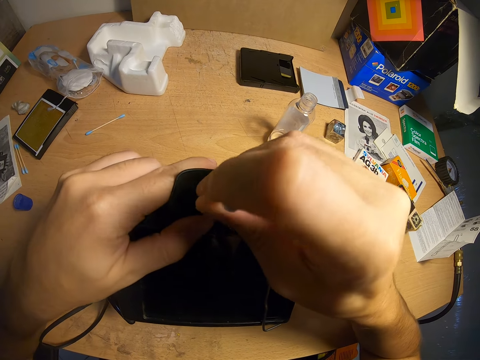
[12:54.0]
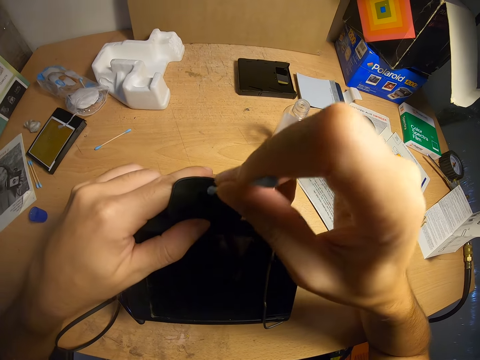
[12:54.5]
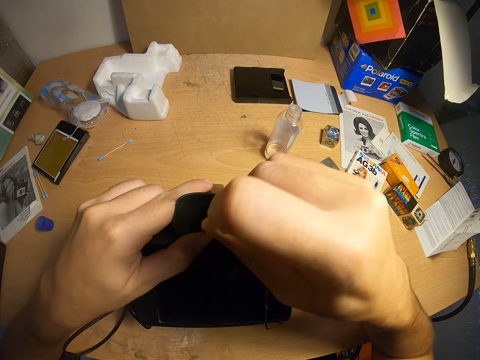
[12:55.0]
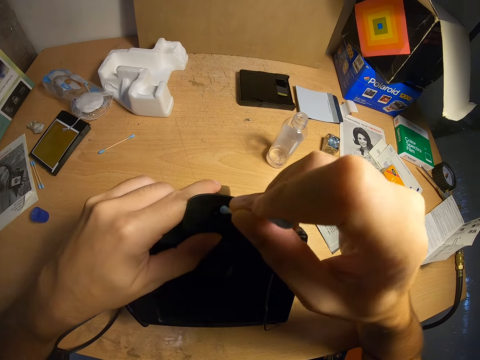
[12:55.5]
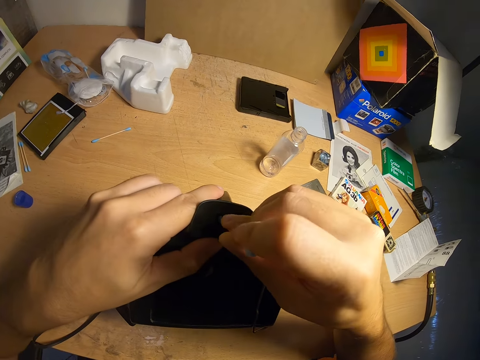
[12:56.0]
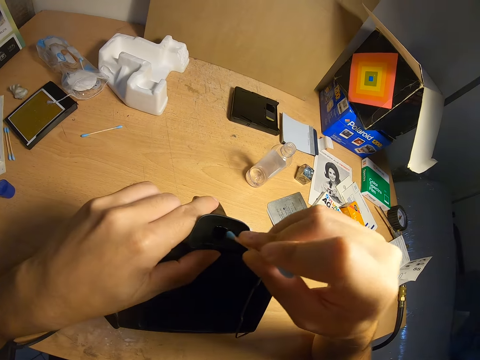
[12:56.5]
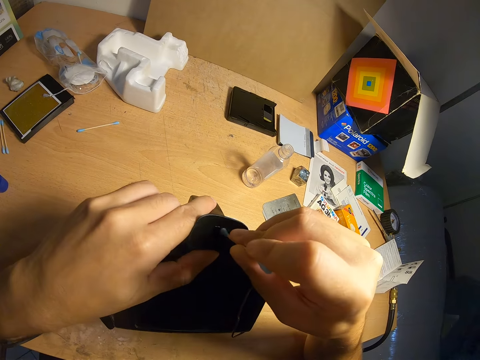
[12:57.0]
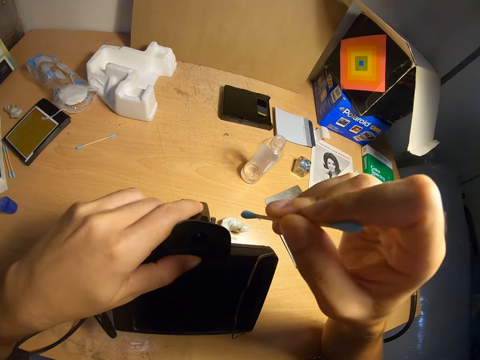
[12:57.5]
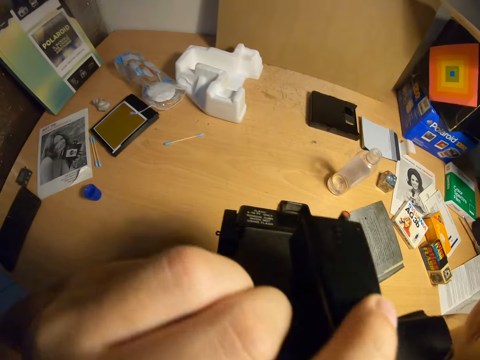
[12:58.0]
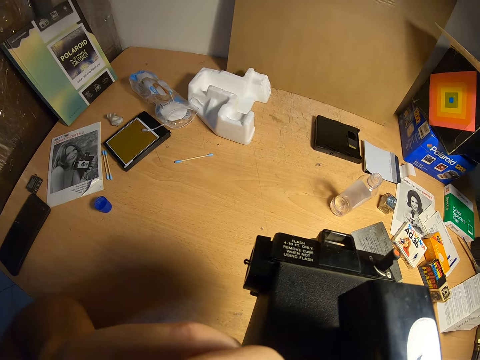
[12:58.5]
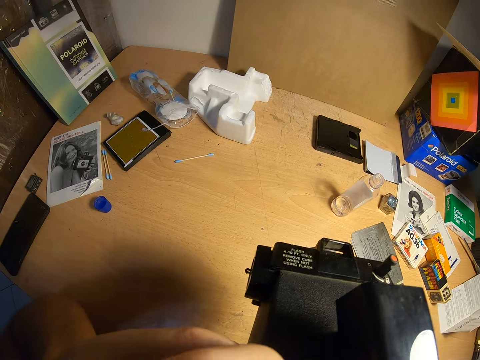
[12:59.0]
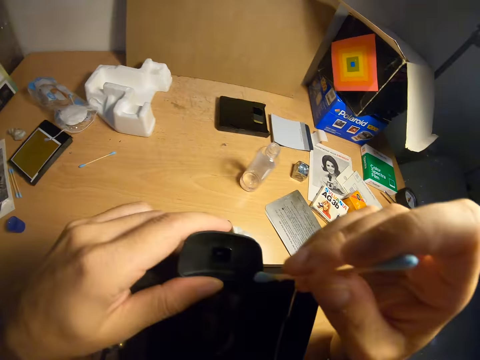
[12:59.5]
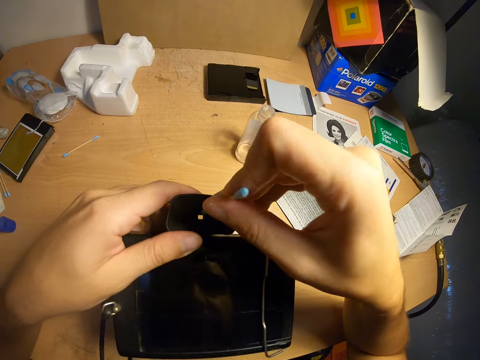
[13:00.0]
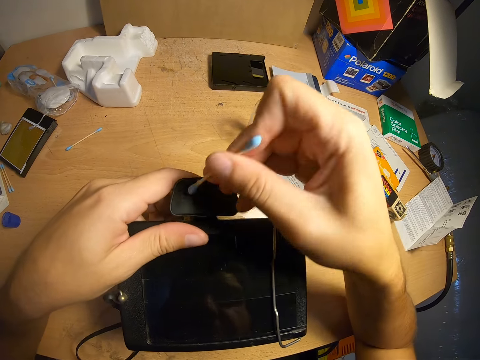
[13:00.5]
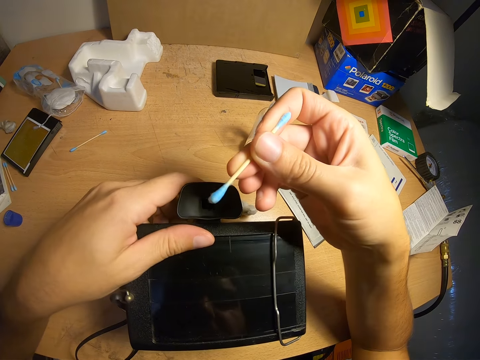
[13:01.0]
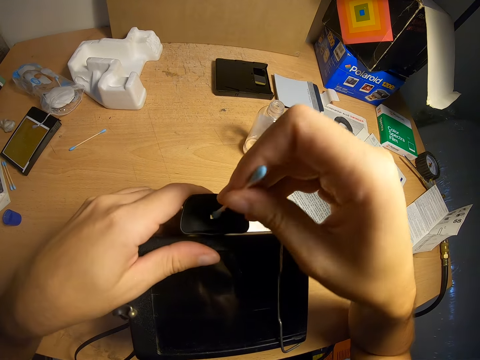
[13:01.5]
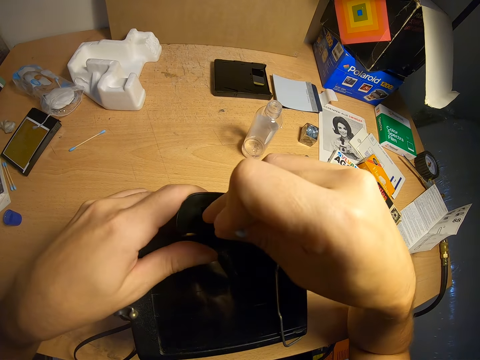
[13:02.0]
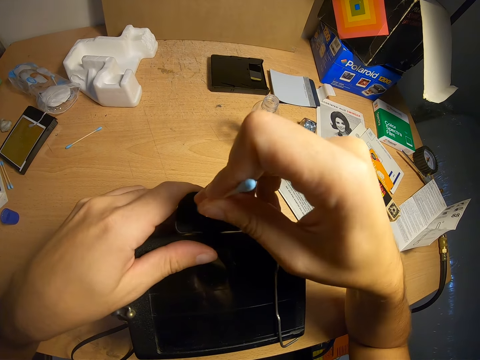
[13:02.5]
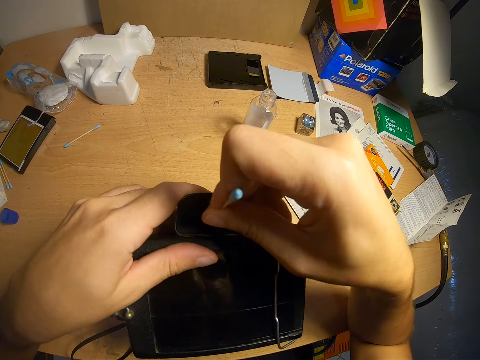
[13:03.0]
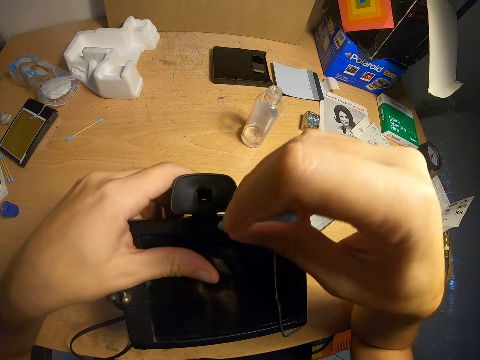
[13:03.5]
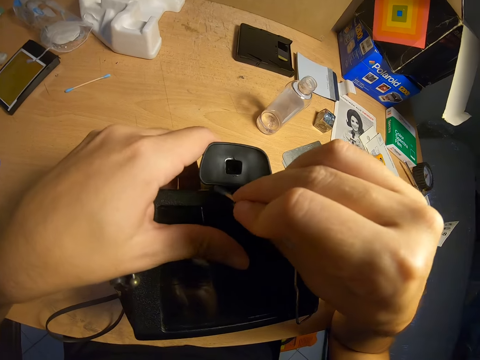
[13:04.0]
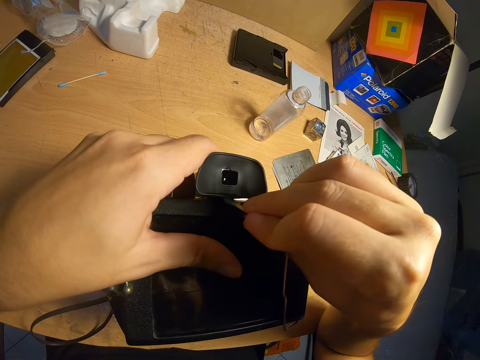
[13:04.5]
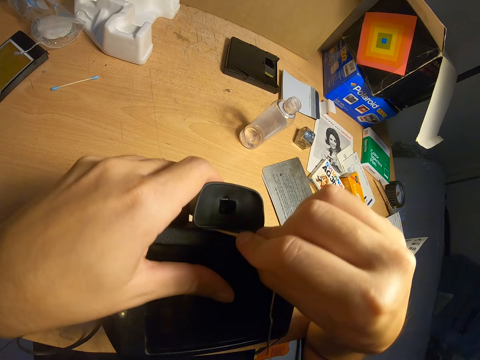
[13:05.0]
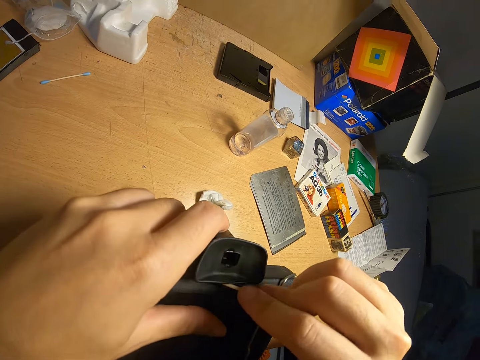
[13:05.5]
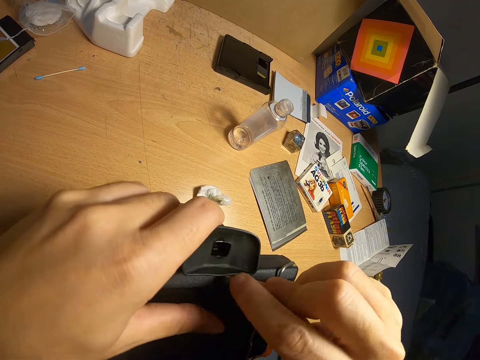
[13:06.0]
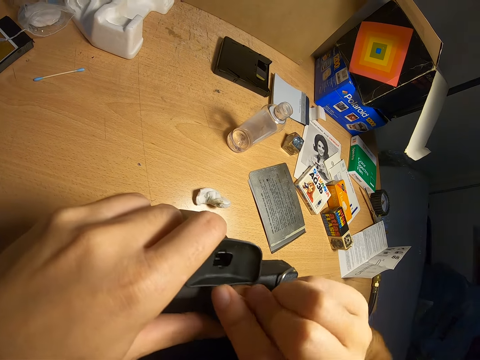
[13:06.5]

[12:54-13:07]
The camera wearer lifts the camera. He puts the camera near his face. He cleans the camera with an ear pad. He puts a cotton bud in the viewfinder. He wipes the viewfinder with the cotton bud.

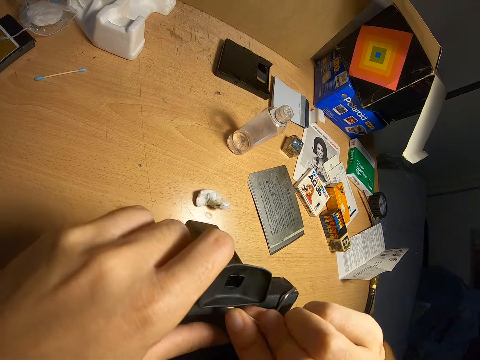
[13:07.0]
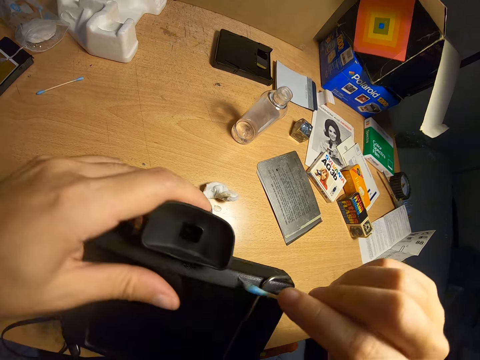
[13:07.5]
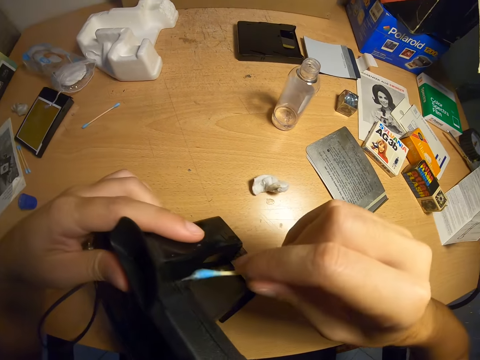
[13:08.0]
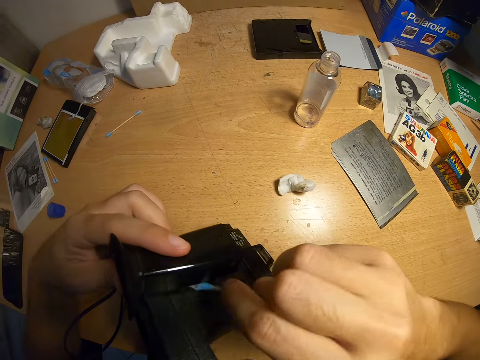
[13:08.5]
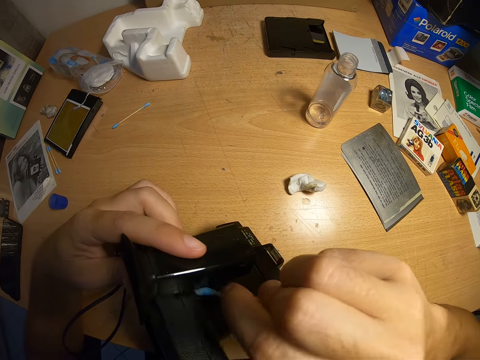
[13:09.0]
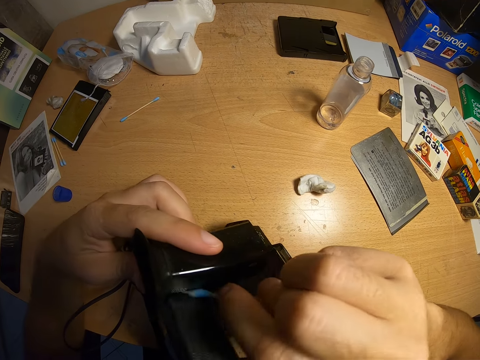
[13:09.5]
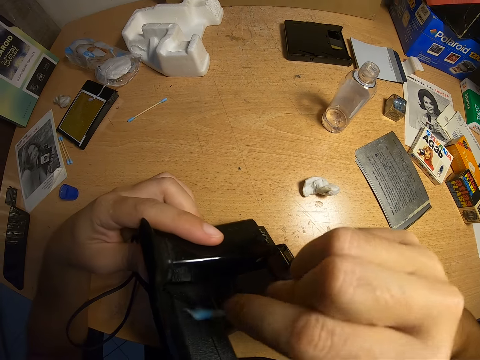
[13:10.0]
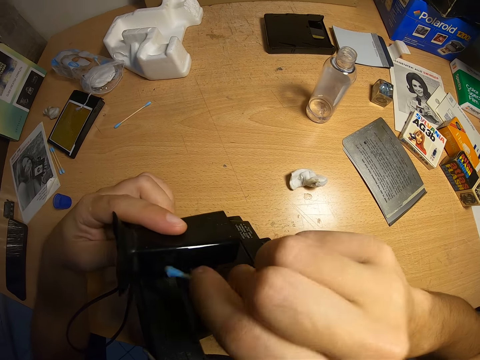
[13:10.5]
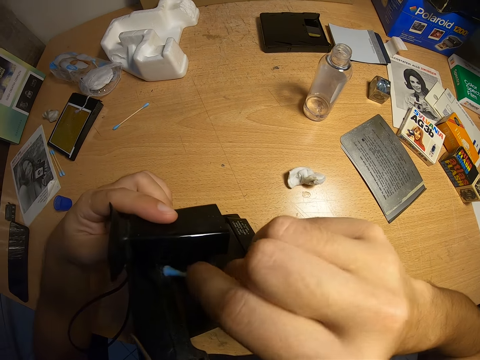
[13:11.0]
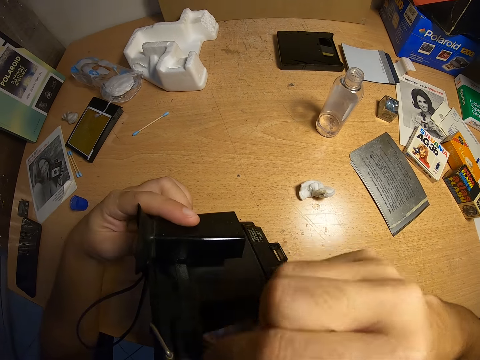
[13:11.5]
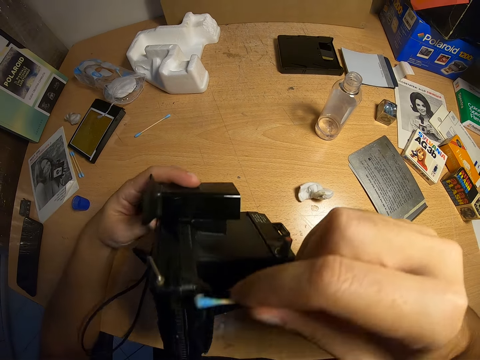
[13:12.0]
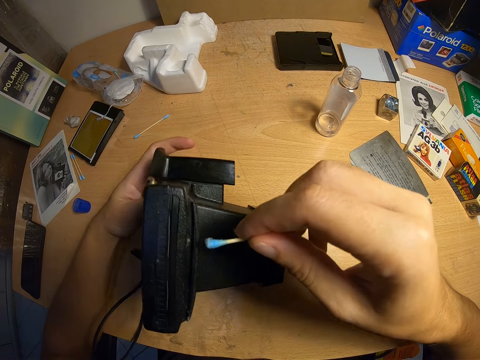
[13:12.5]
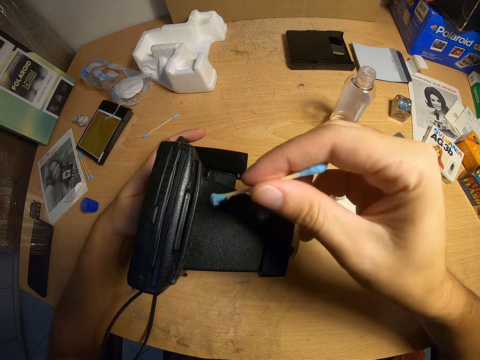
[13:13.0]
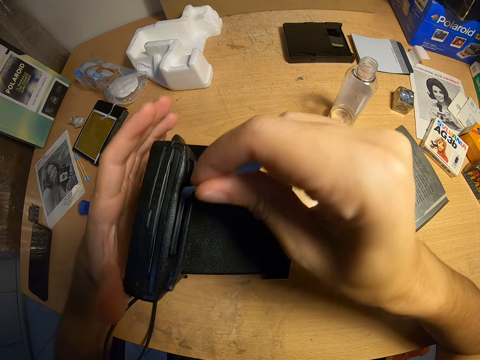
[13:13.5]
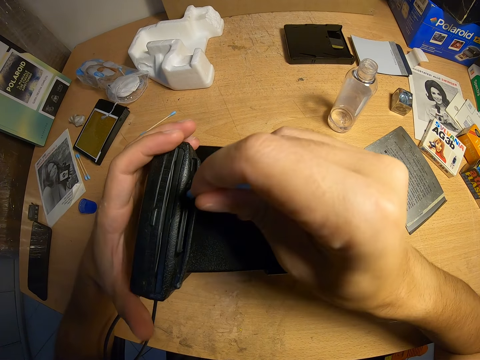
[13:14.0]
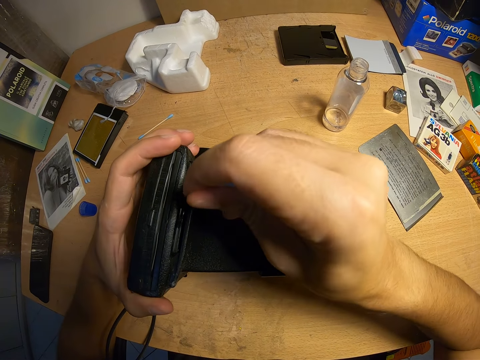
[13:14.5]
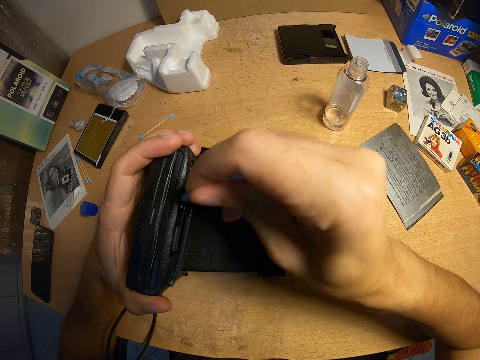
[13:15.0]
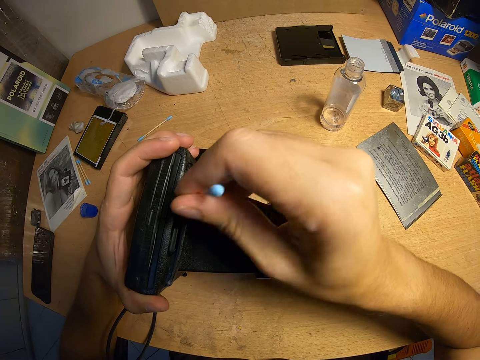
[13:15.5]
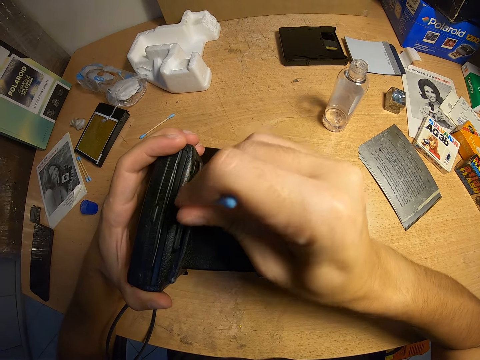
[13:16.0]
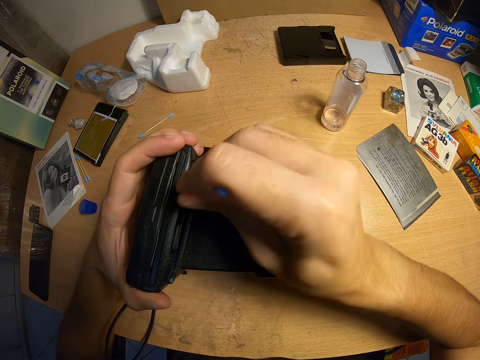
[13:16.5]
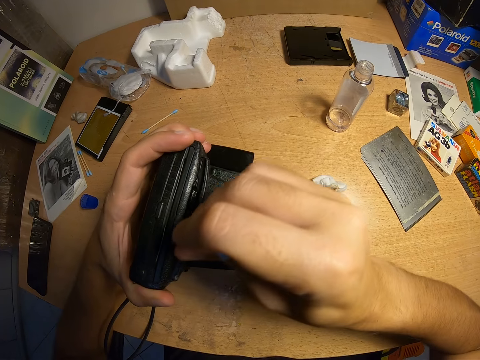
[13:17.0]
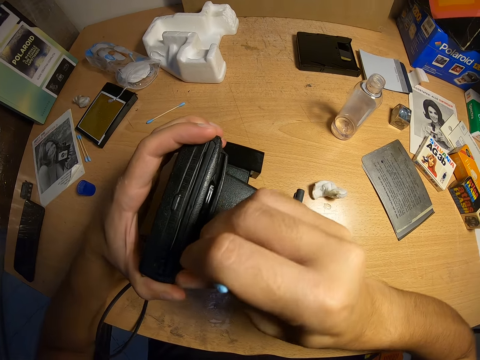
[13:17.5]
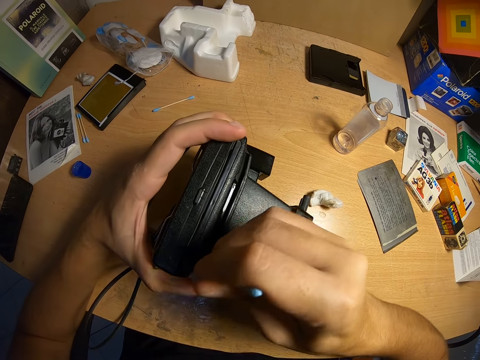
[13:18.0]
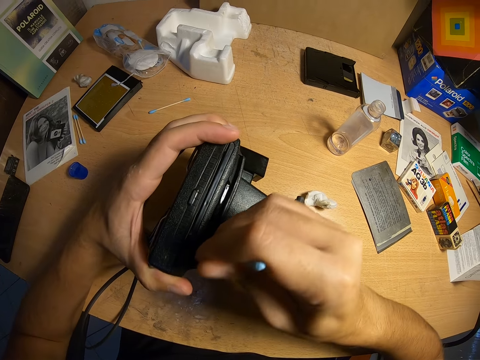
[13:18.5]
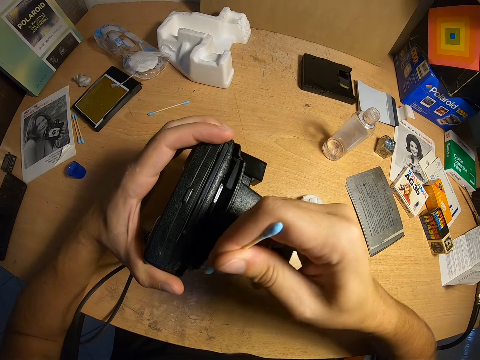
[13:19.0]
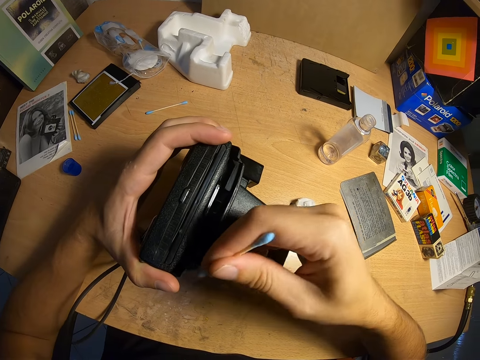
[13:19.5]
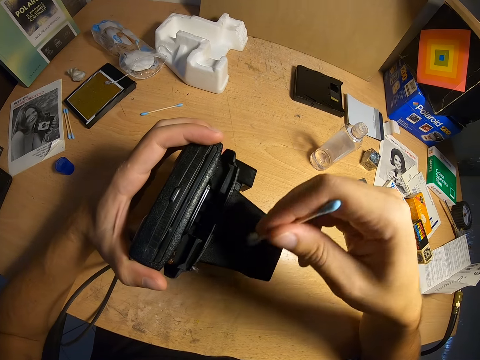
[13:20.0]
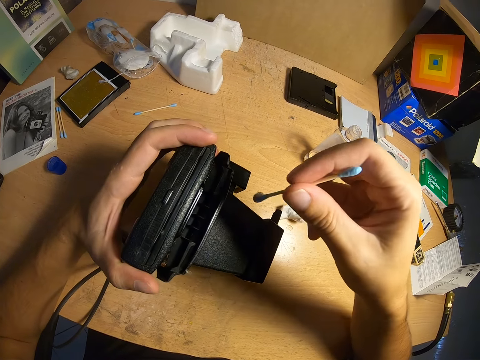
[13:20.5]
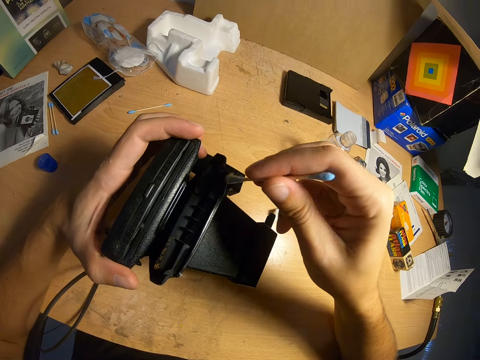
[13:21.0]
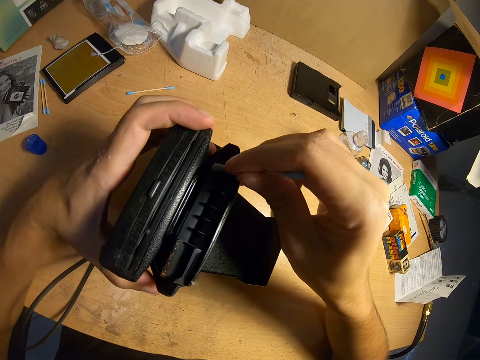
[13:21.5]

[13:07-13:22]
The camera wearer wipes the camera. They turn the camera and clean the camera with the ear pad.
